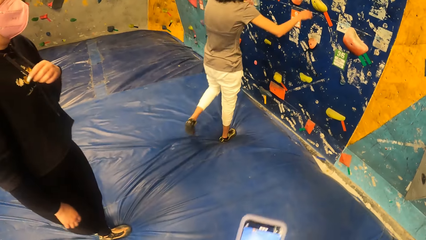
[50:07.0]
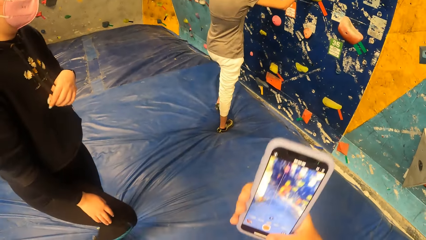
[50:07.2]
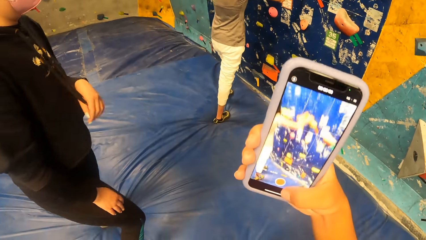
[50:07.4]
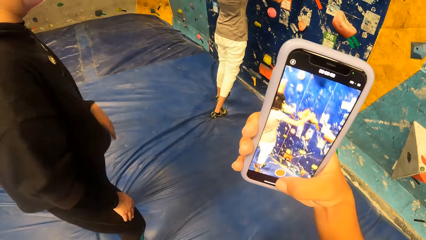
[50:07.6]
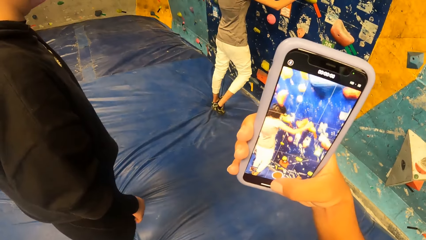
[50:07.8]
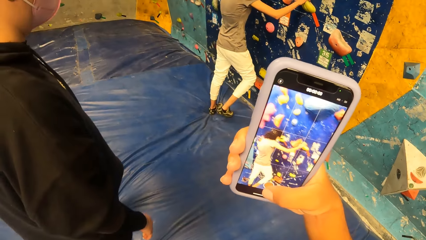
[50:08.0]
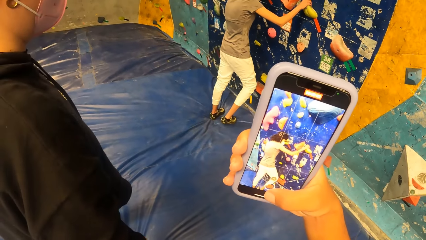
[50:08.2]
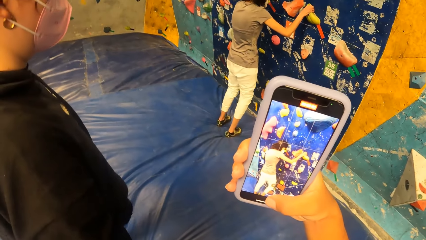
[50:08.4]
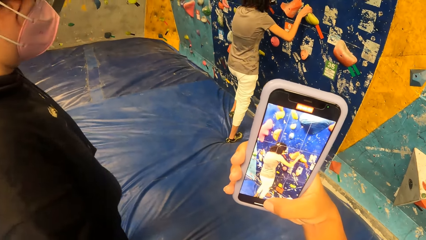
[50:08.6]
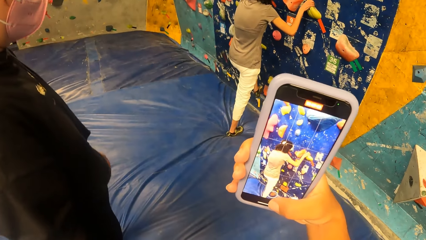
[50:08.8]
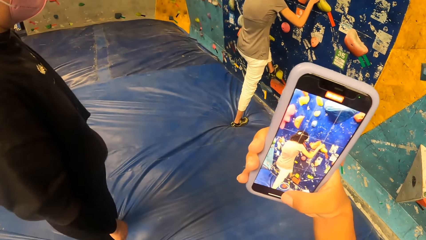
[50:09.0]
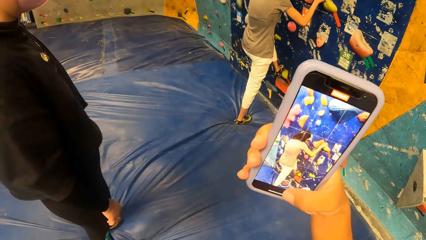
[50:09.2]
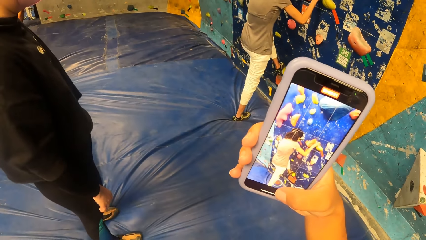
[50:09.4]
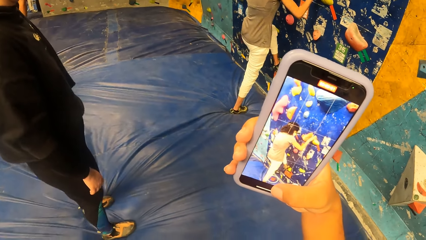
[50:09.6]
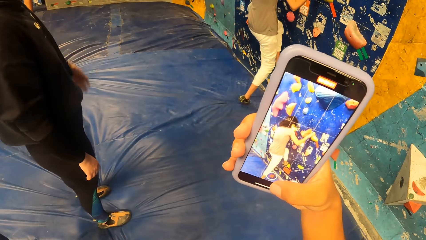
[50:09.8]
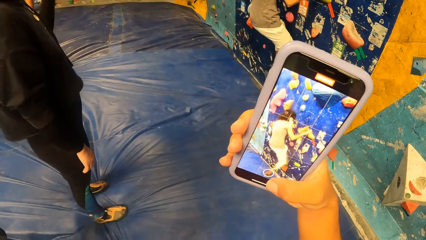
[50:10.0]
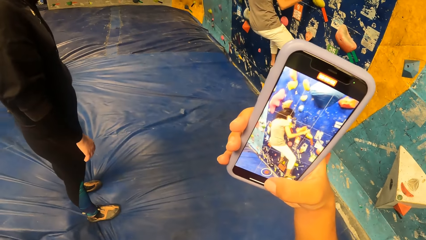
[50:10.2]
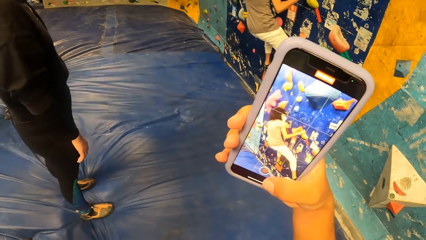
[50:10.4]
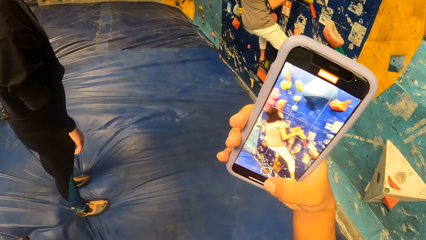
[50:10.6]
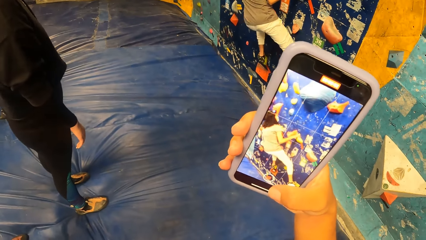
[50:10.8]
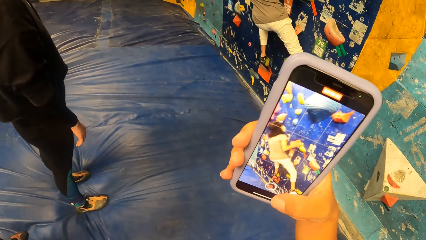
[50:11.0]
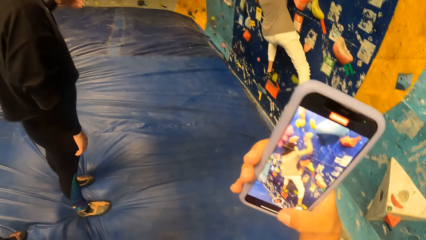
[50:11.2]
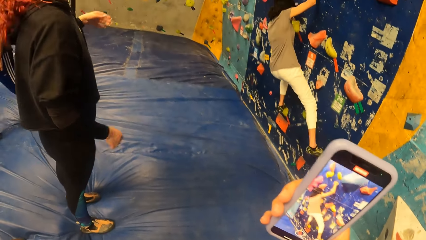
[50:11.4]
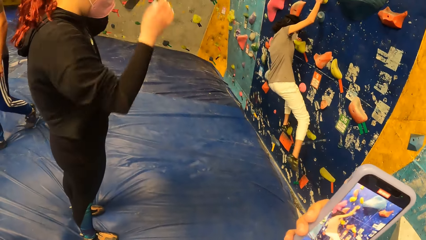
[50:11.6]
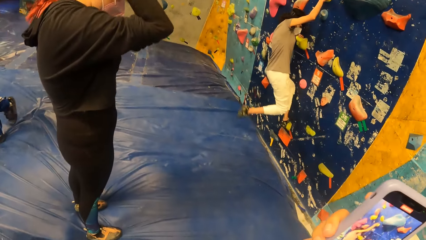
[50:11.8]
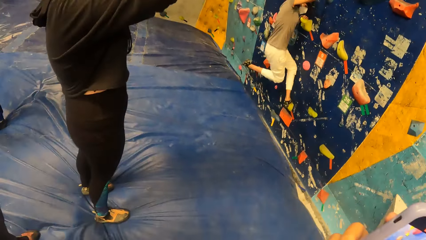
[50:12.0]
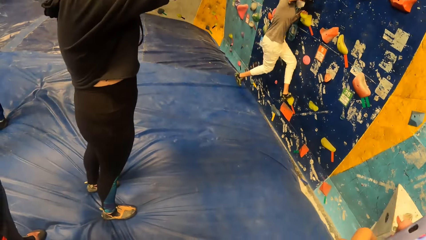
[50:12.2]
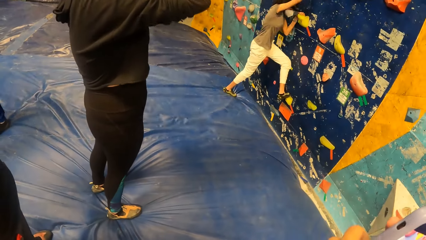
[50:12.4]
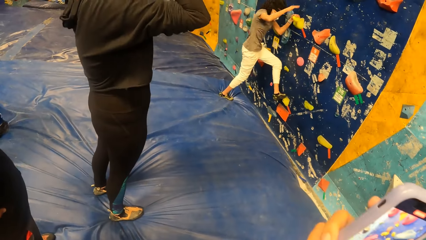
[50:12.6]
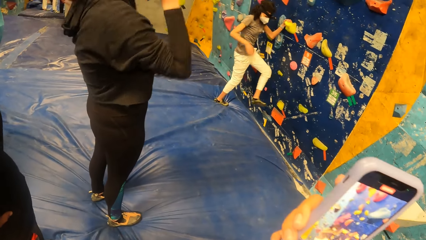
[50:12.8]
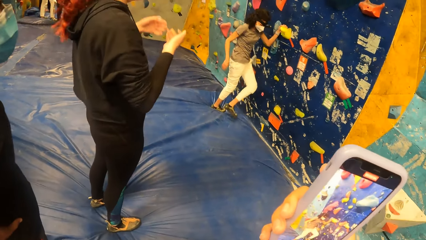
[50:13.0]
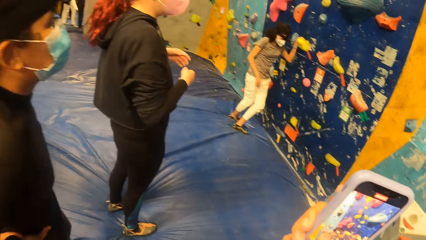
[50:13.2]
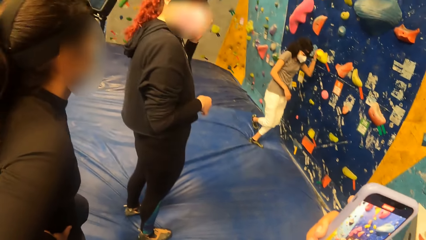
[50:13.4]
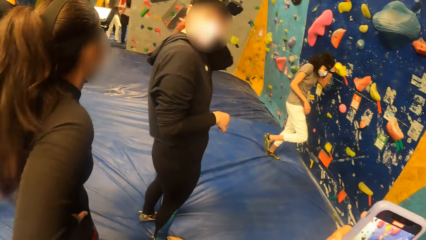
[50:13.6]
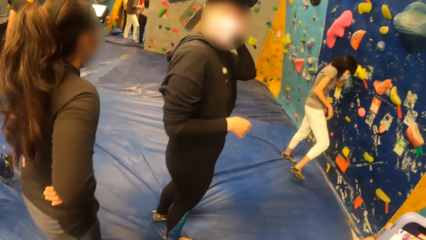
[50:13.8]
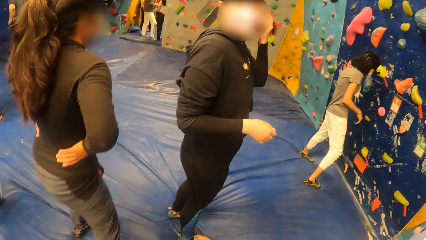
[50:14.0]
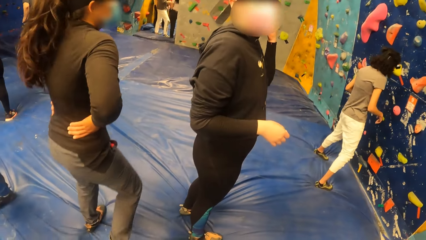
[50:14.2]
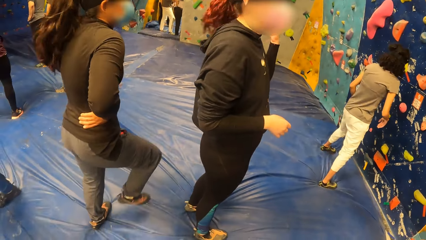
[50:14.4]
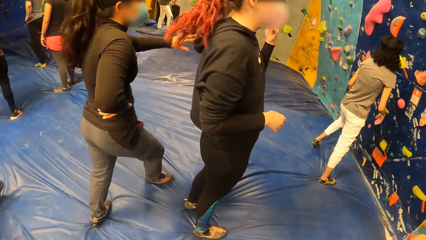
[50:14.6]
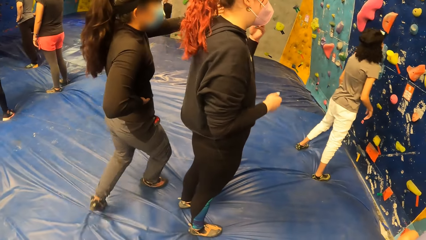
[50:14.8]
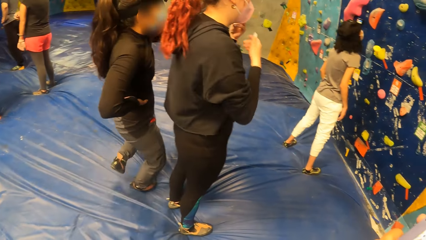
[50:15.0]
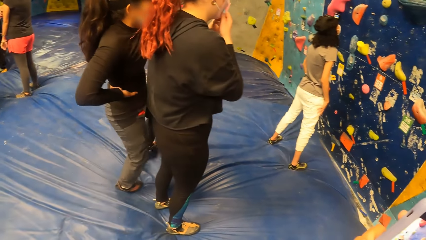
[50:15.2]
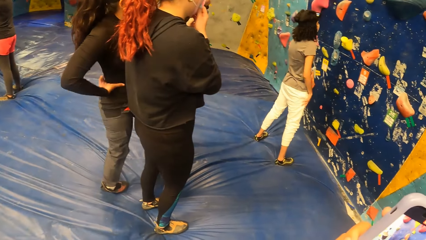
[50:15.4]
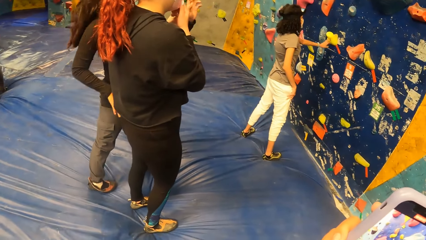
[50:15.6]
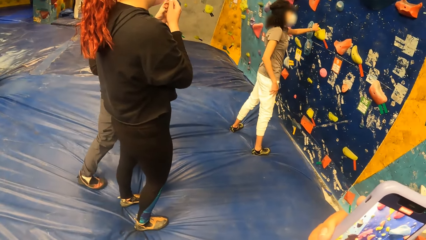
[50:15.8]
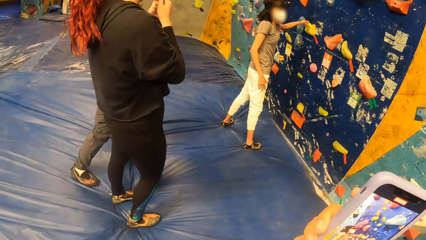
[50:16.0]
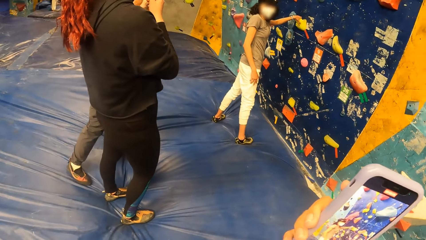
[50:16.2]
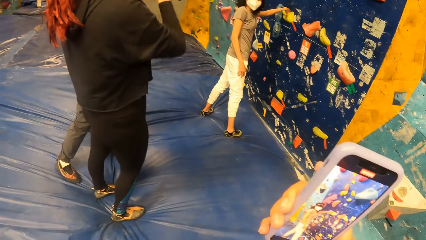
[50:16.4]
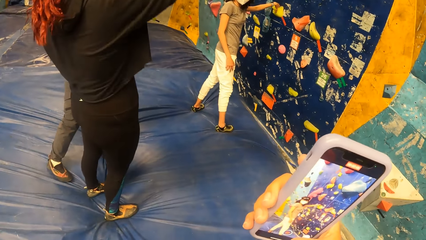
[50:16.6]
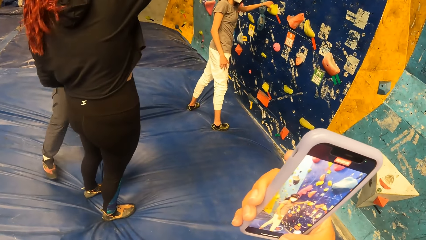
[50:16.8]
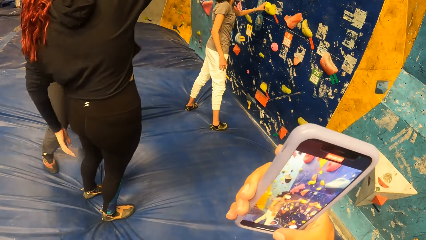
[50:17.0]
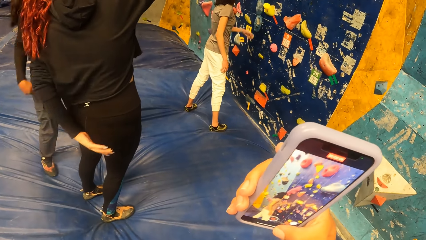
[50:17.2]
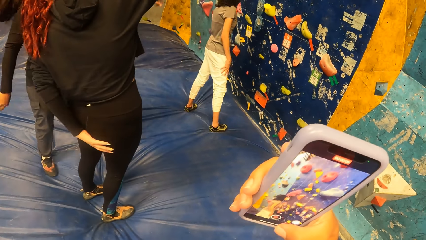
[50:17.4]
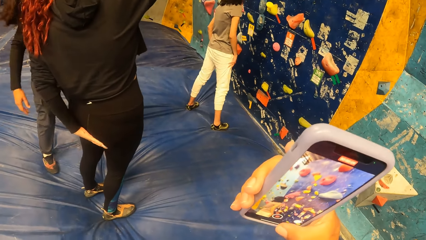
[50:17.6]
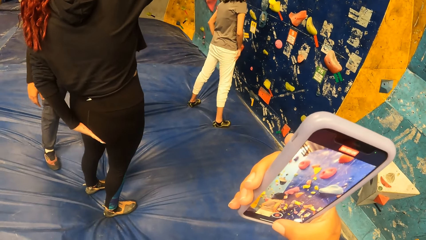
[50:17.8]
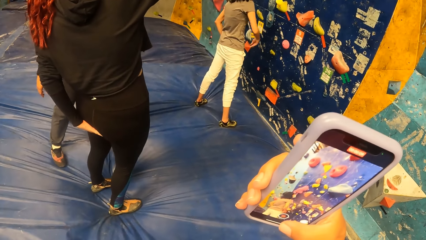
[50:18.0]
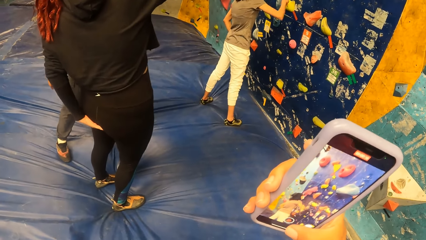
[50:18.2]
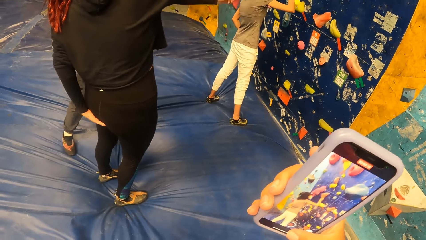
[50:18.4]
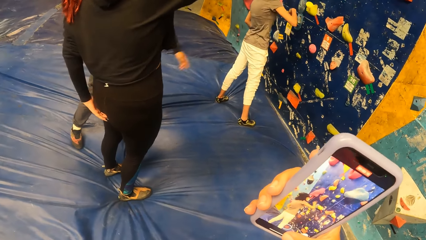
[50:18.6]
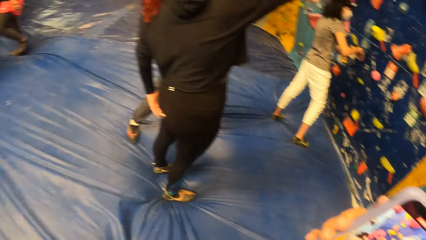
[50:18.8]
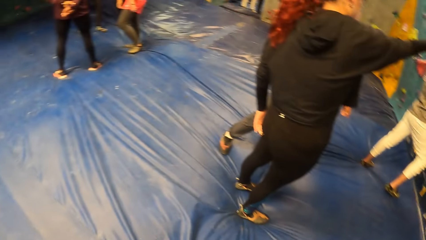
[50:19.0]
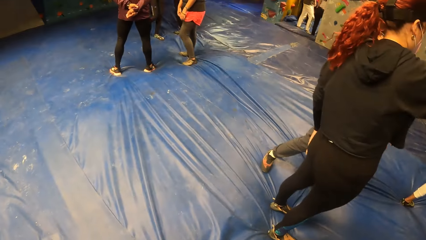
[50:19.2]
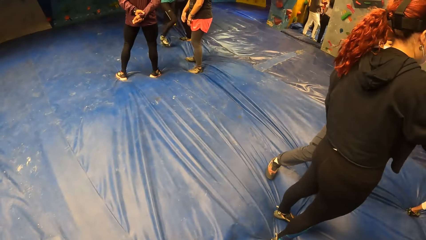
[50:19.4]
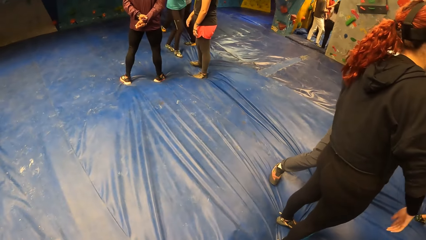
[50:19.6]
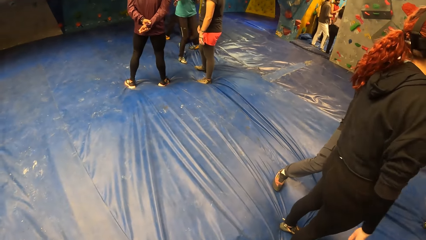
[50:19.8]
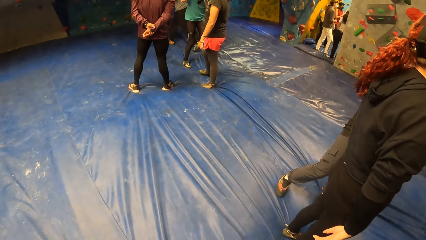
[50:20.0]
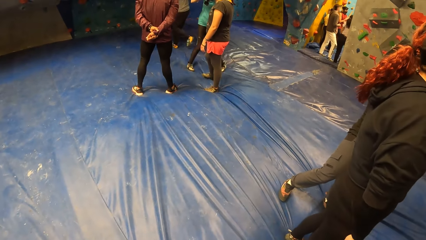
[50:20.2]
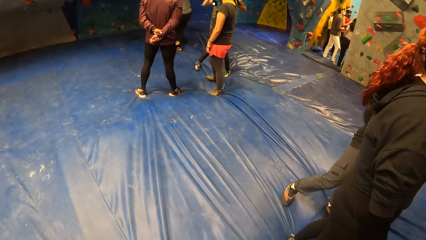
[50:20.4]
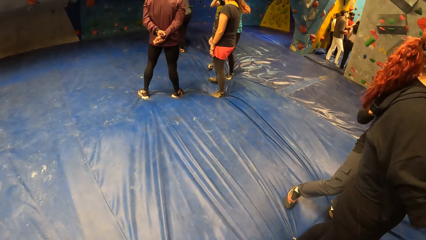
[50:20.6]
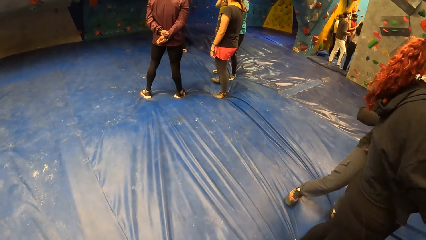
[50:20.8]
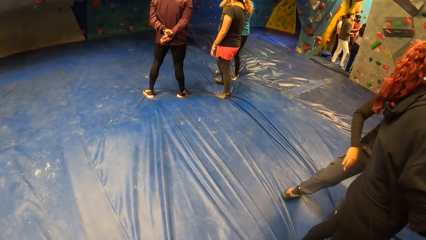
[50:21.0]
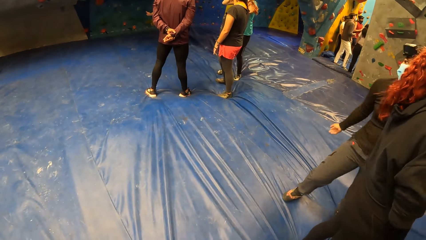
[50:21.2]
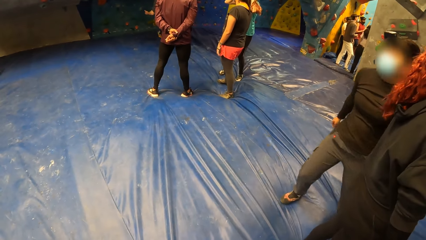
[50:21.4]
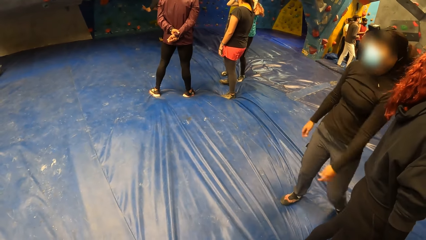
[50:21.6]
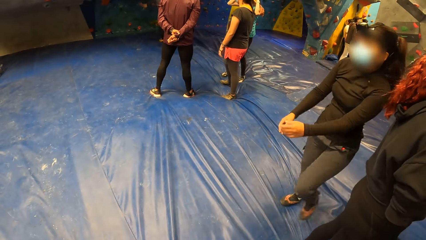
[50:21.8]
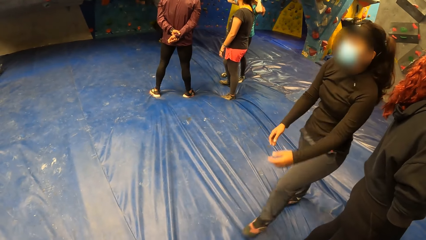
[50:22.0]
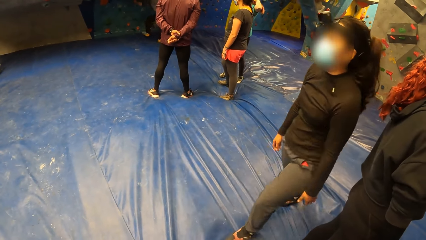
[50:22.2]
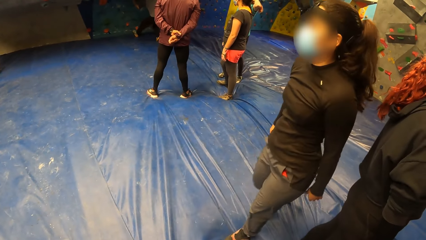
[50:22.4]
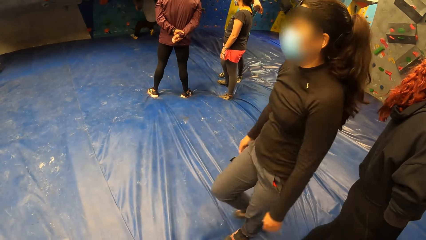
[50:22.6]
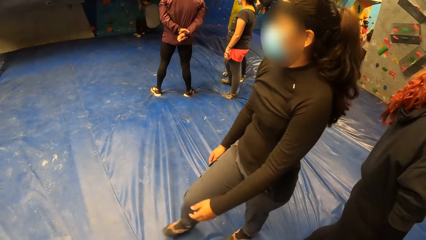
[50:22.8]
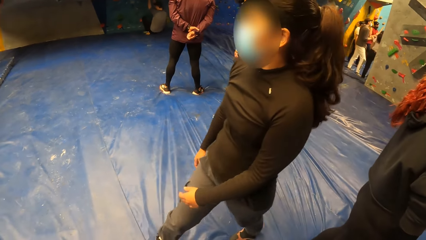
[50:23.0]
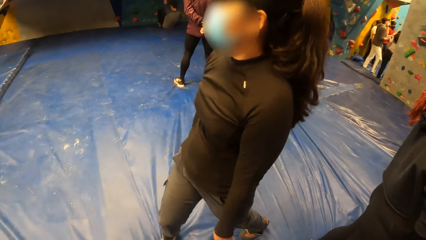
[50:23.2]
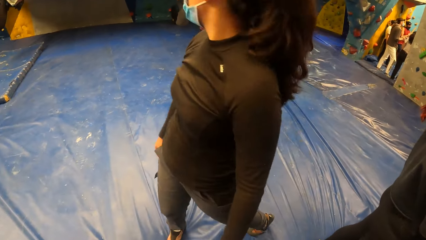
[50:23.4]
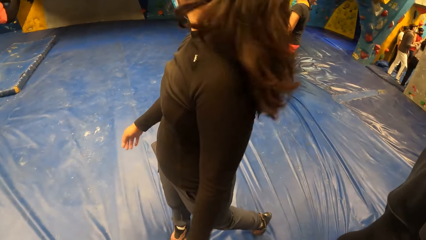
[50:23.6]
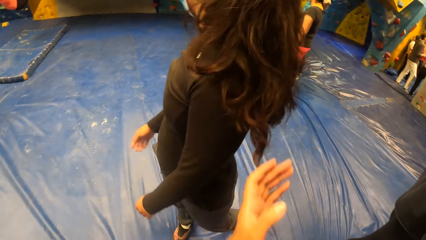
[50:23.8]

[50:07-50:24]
A woman climbs the climbing wall. The camera wearer holds the phone. They take a video on the phone. The woman drops from the climbing wall. The camera wearer moves the phone. They look at the phone. They look around. They look at the phone. They take a video on the phone. They look around.
